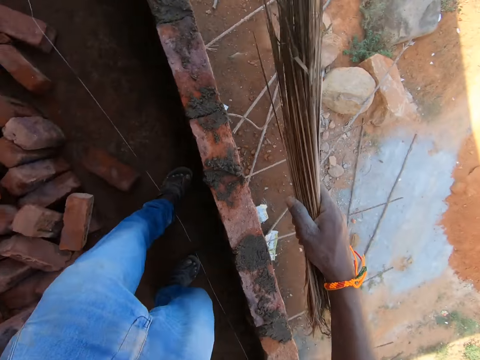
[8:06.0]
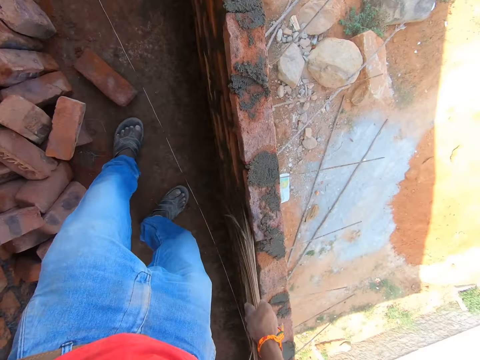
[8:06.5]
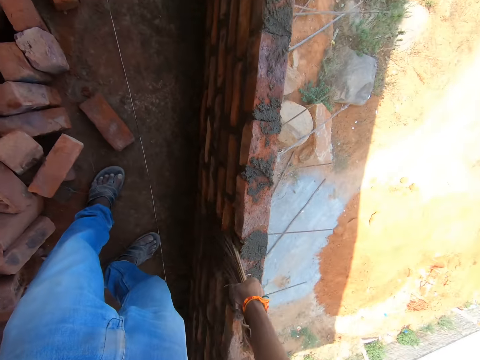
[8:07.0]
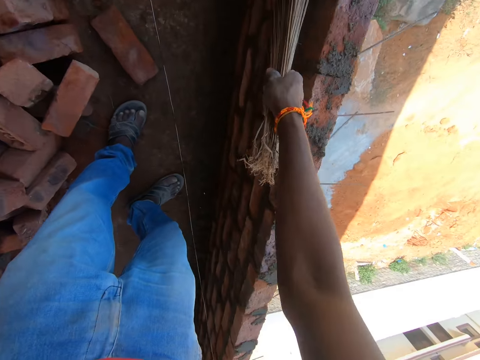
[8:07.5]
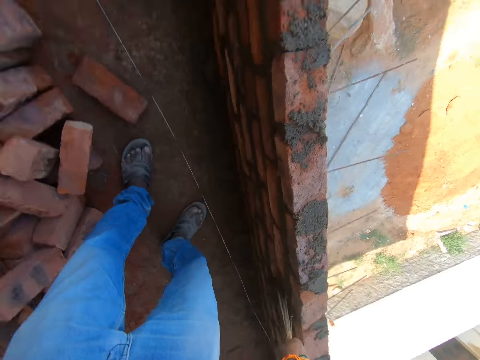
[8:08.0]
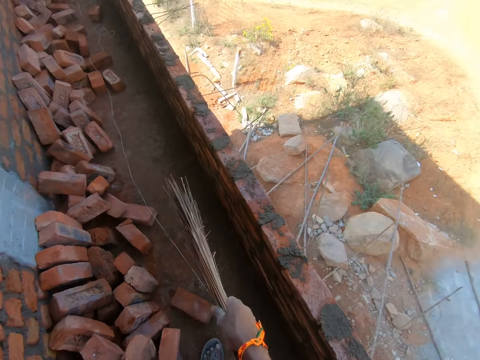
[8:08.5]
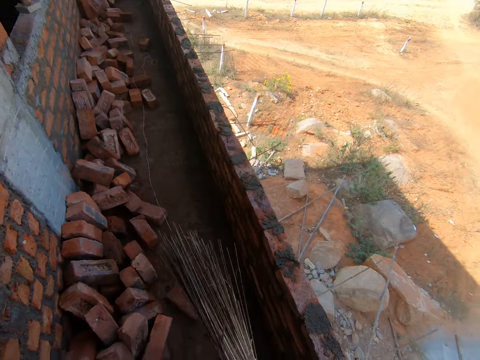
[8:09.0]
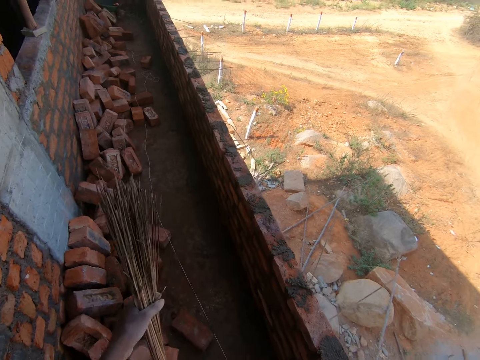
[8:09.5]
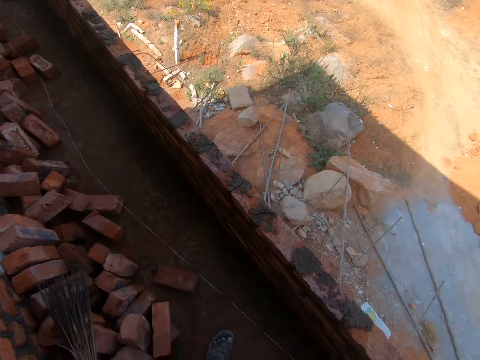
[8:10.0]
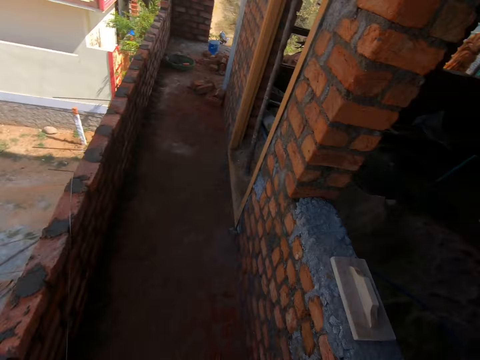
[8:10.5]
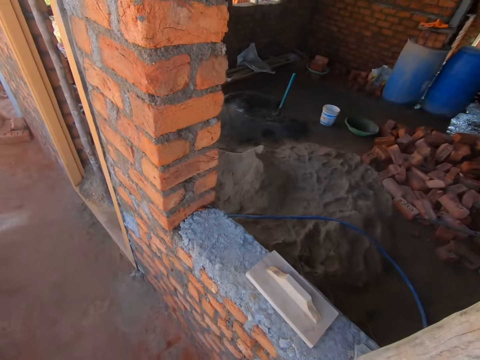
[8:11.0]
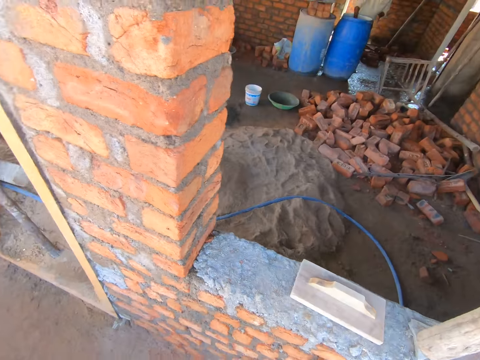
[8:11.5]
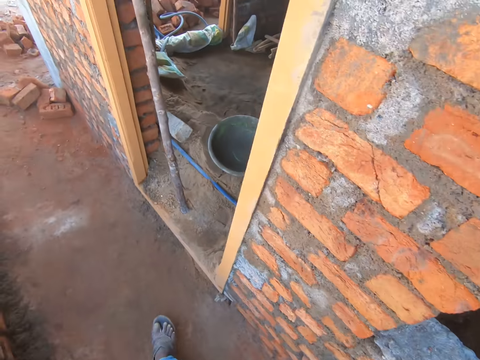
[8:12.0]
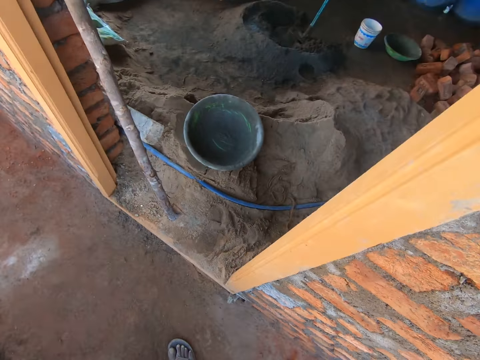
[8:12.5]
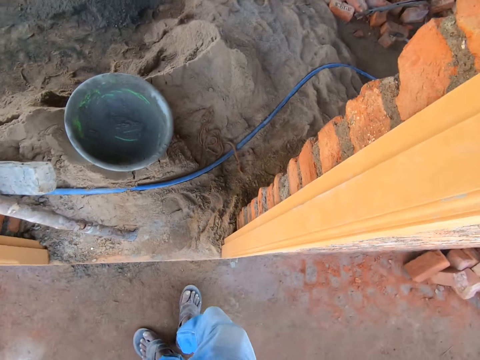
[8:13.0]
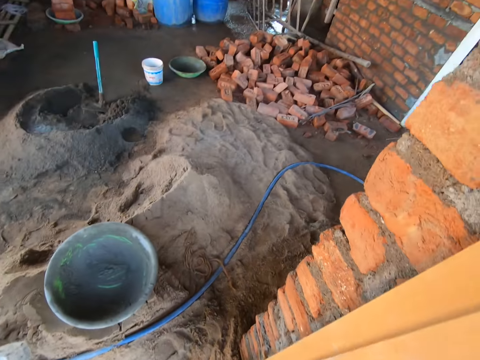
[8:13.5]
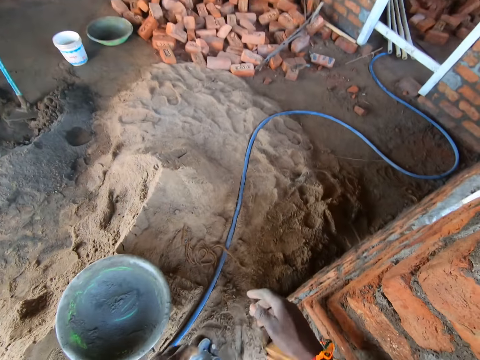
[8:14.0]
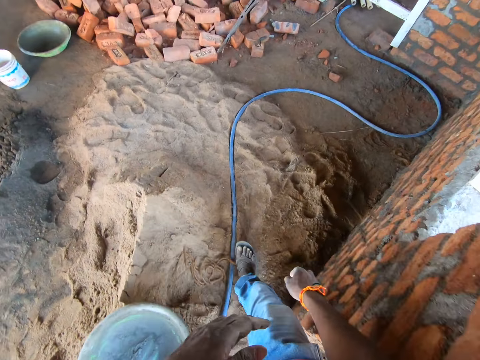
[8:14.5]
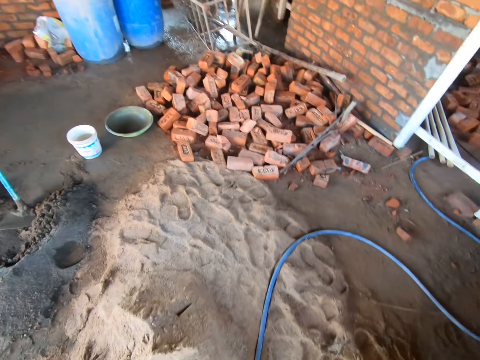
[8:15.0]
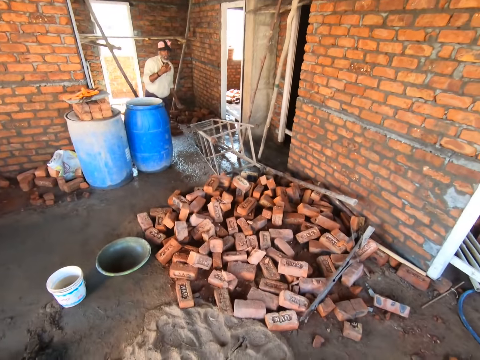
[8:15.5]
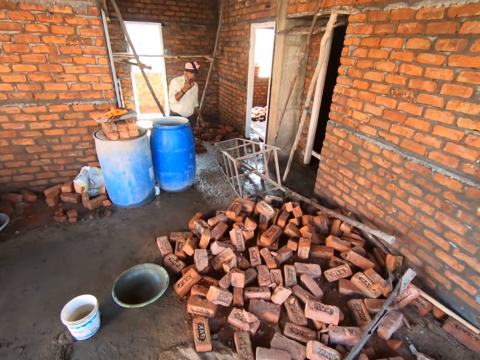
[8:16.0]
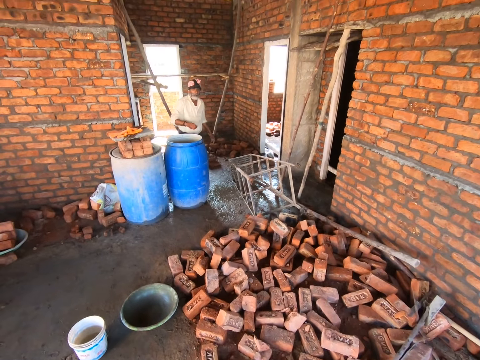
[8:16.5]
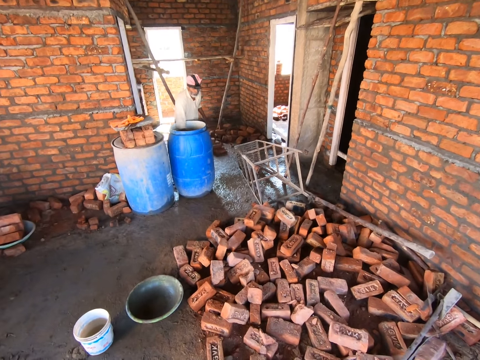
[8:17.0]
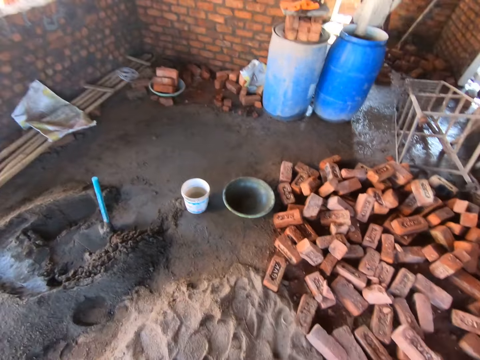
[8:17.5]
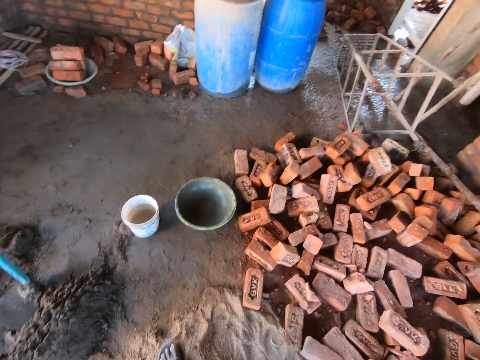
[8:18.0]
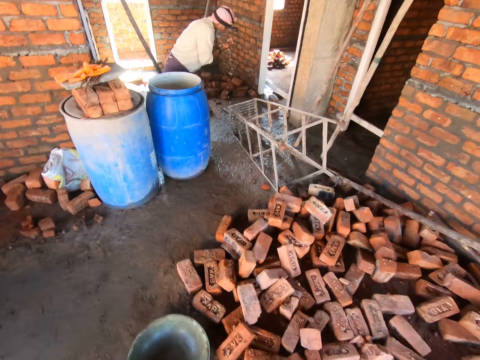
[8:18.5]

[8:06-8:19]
The camera wearer turns around. They sweep the wall with a hard broom. They look around. They shift the hard broom to the left hand. They put down the hard broom. They turn around. They walk around. They walk in the building. They look around.

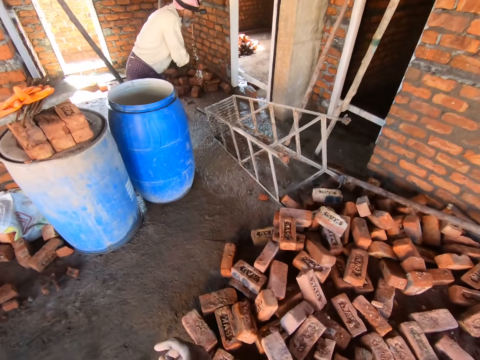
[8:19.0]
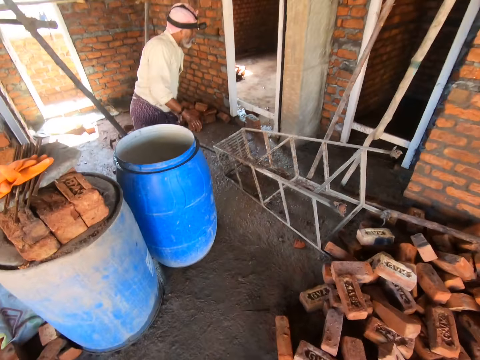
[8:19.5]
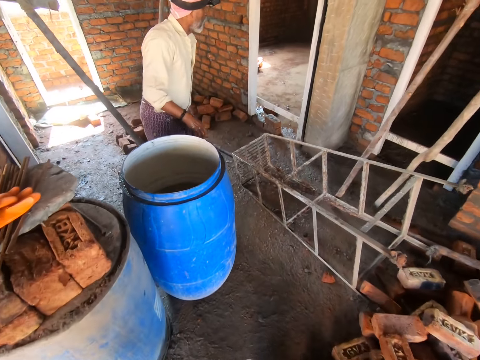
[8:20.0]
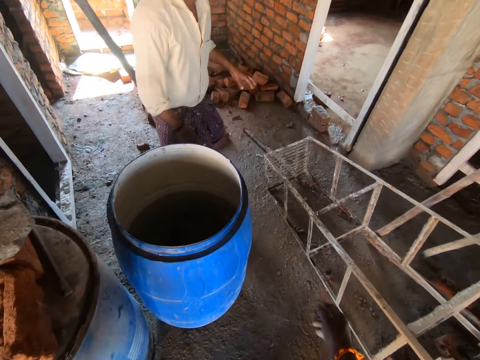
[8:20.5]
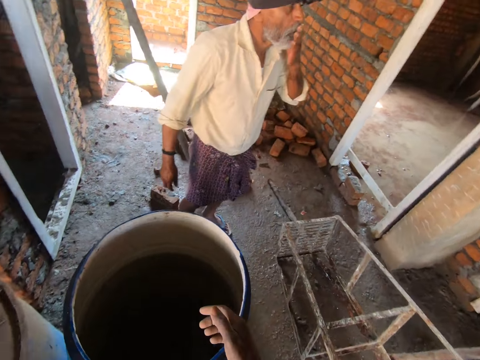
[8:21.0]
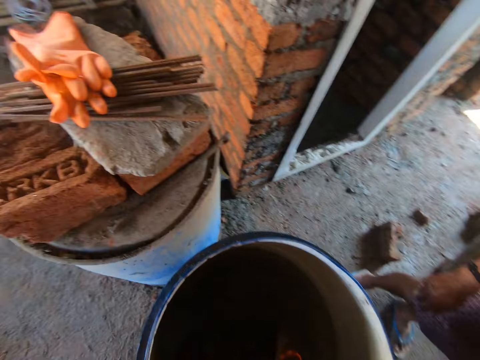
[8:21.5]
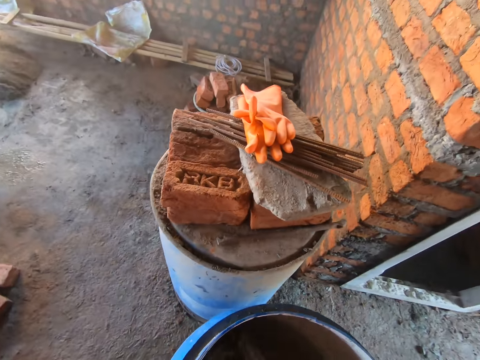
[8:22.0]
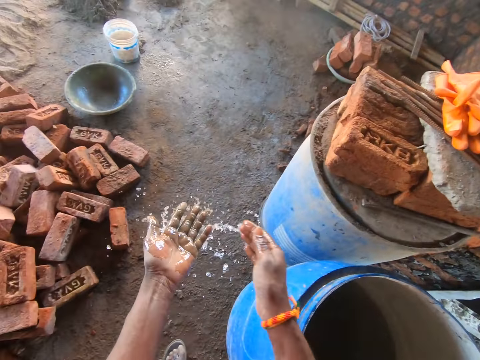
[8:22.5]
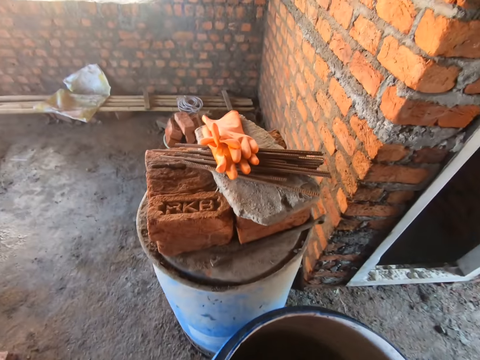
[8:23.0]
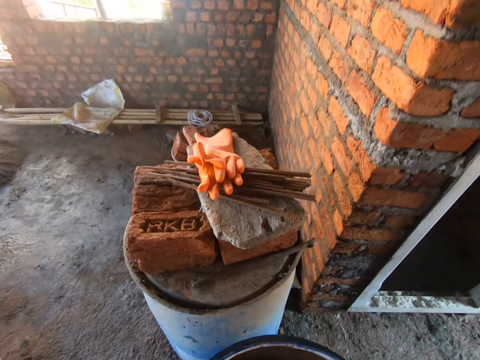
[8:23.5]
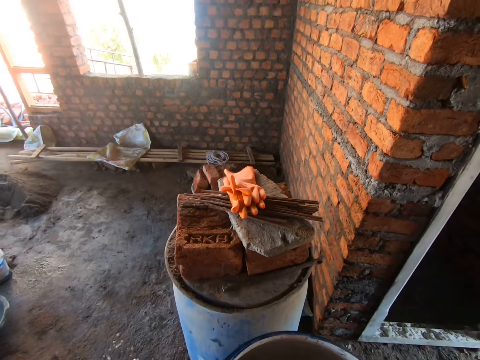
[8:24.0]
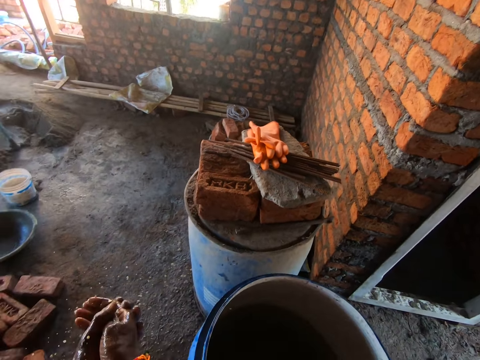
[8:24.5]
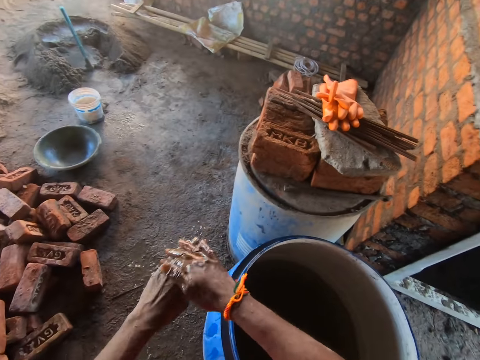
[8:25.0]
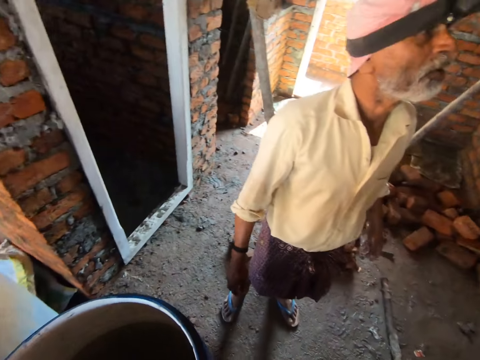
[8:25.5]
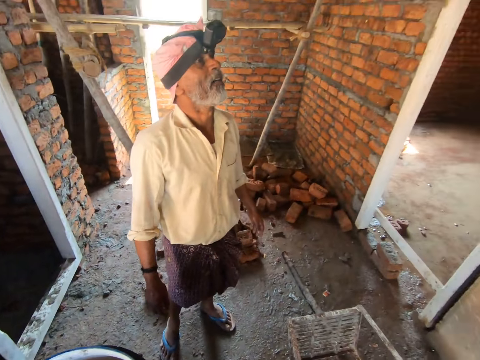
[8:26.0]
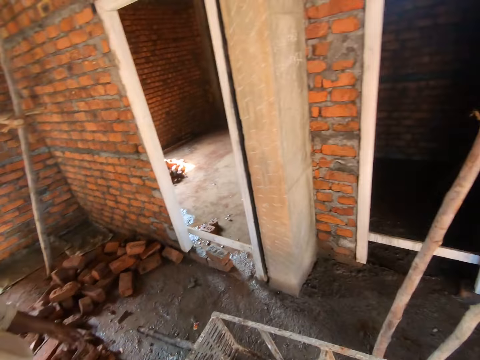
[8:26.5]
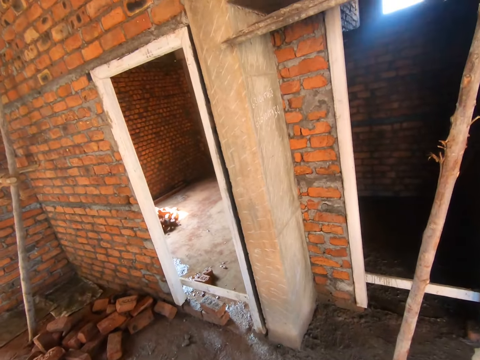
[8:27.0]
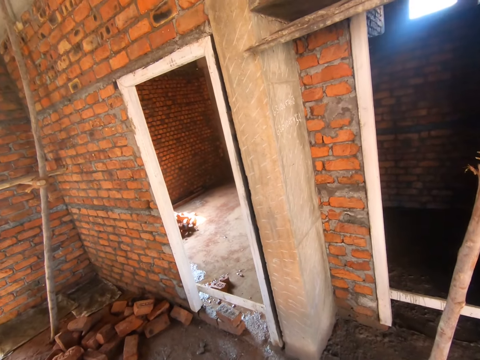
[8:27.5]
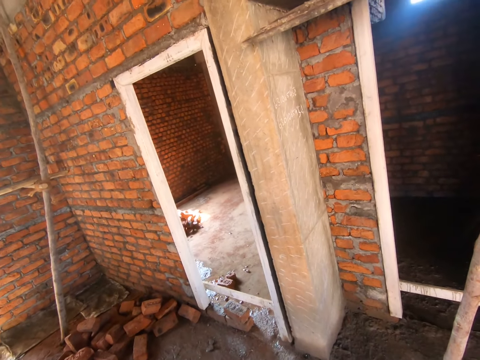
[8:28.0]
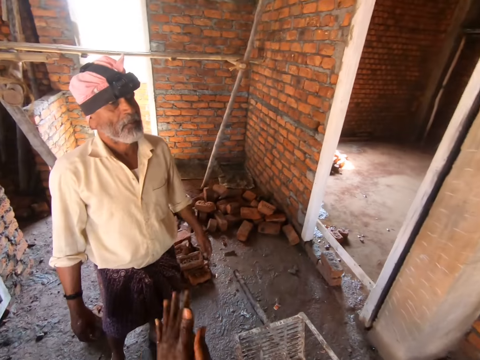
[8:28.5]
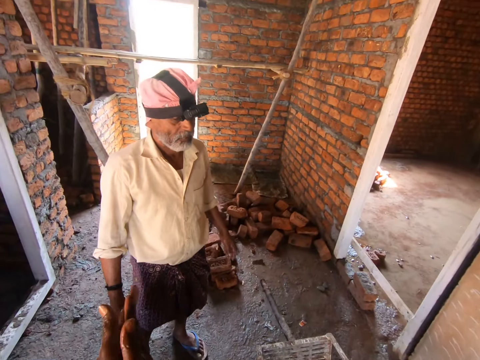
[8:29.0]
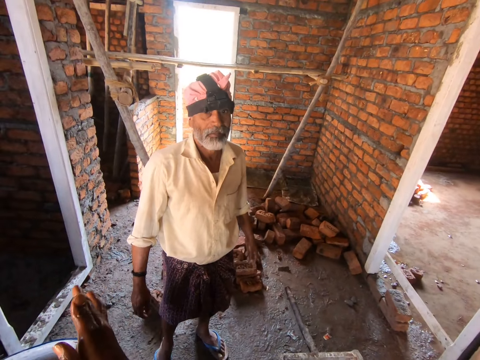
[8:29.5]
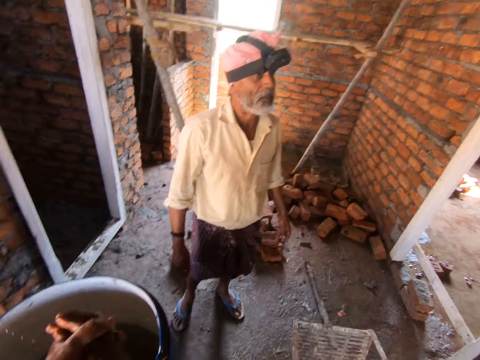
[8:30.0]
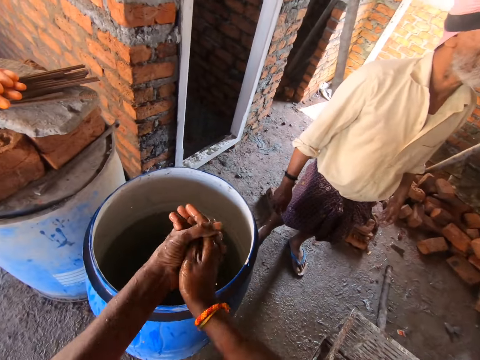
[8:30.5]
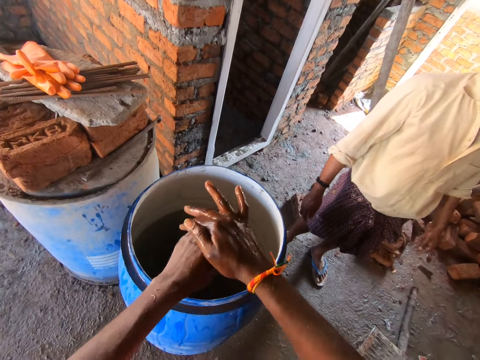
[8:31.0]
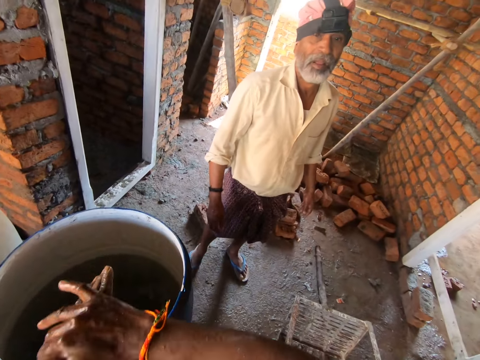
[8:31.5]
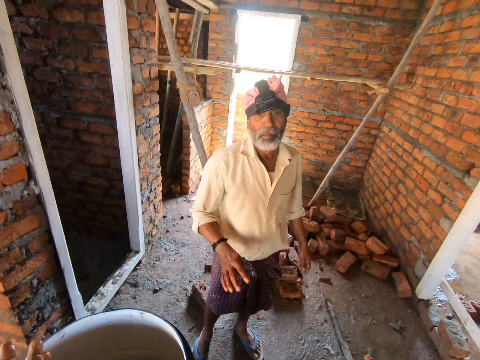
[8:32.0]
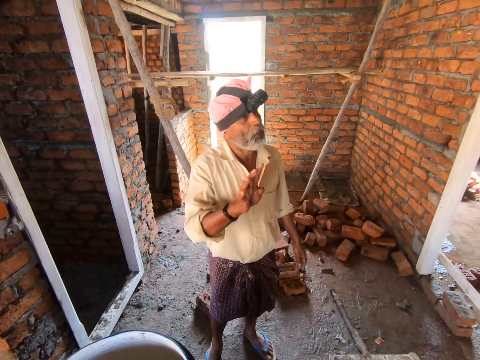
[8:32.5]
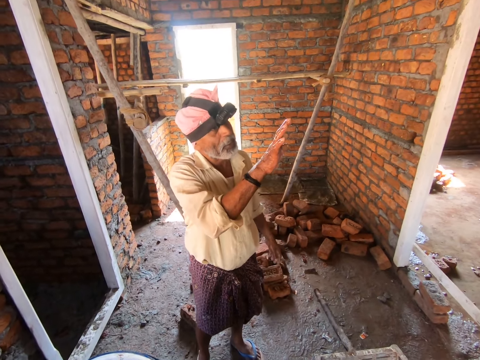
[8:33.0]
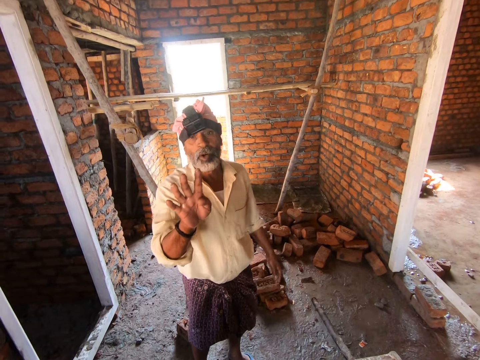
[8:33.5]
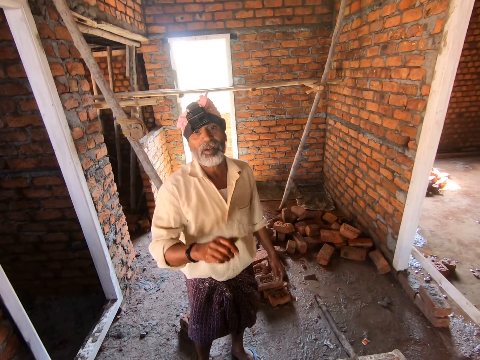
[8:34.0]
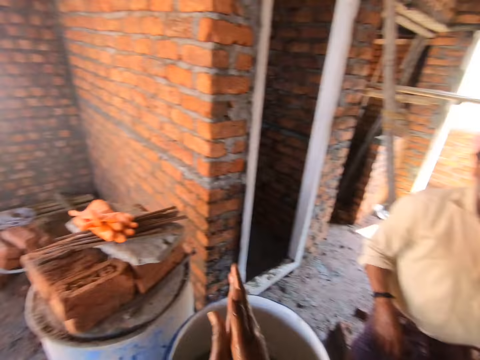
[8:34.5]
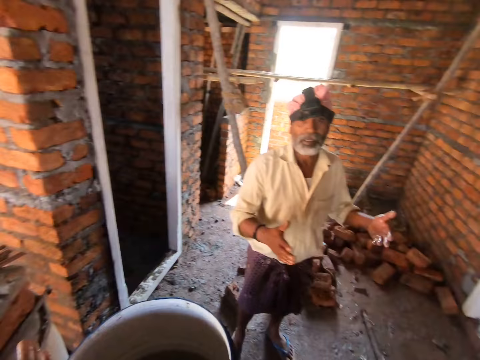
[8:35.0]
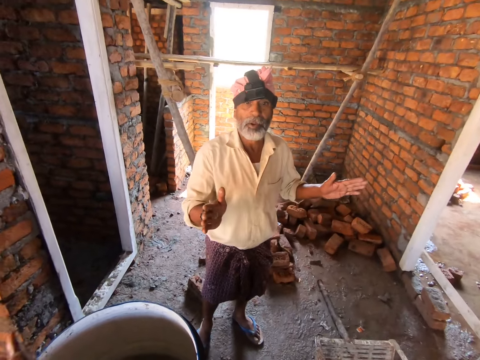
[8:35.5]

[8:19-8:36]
The camera wearer fetches water with the right hand. They pour the water. They wash the hands with the water. They converse with a man. They look around. They interact with the man and wash the hands with the water. They rub the hand. They converse with the man.
